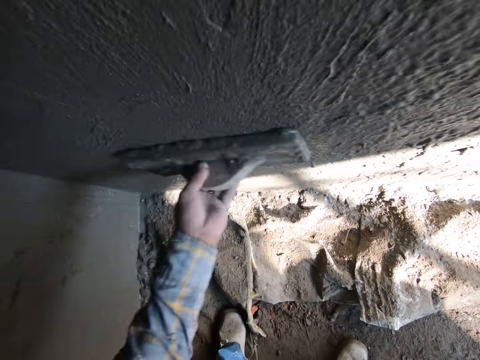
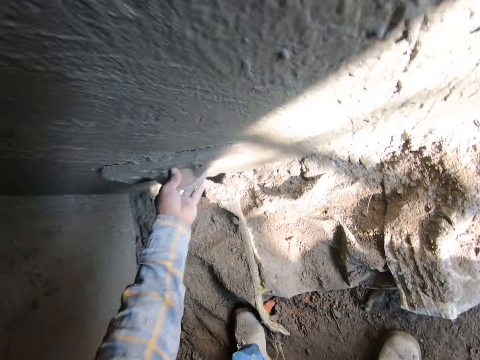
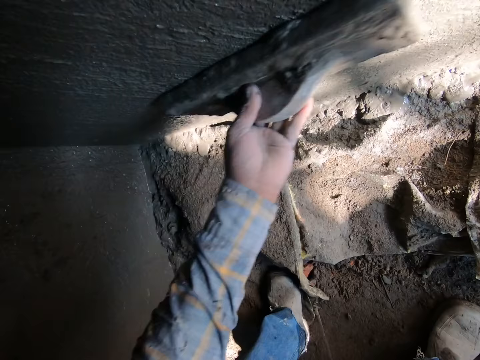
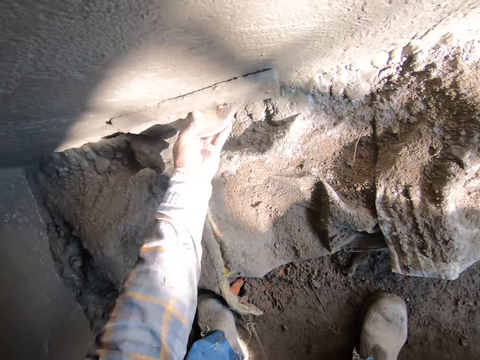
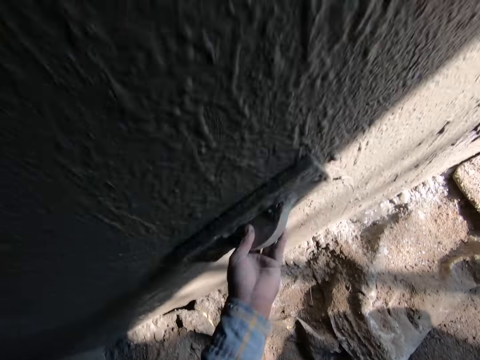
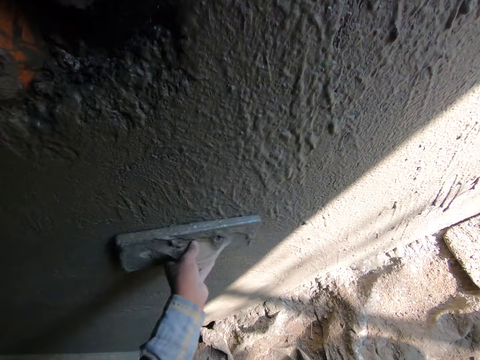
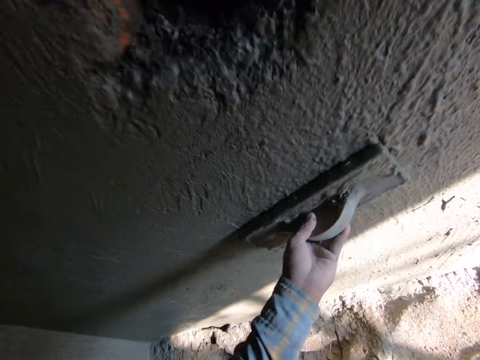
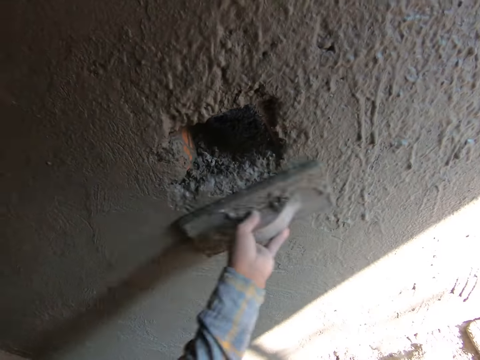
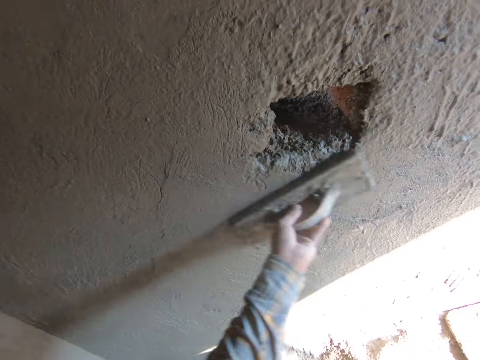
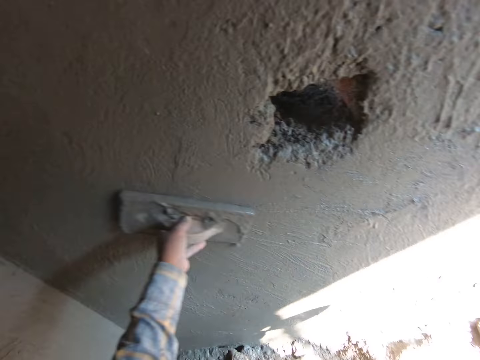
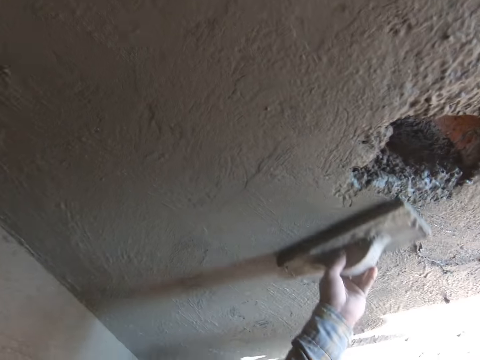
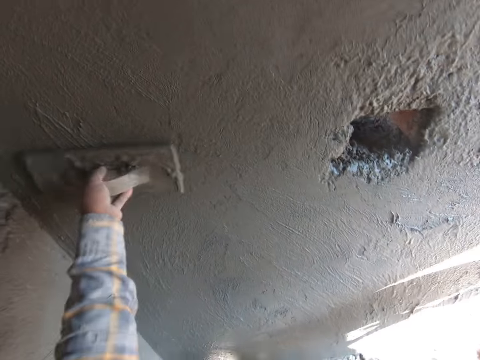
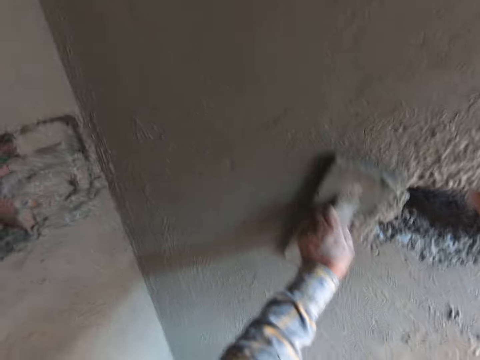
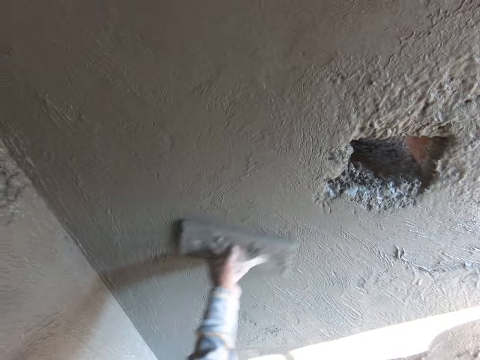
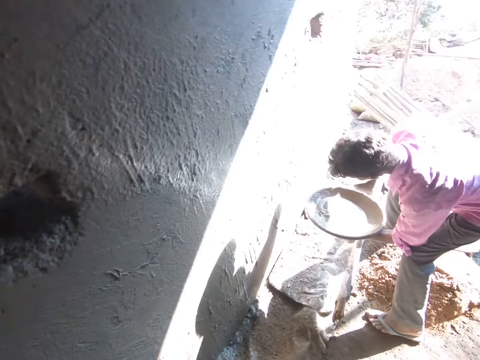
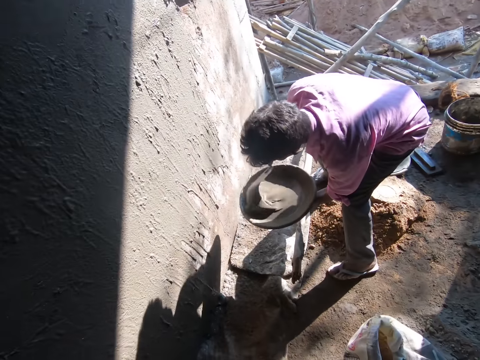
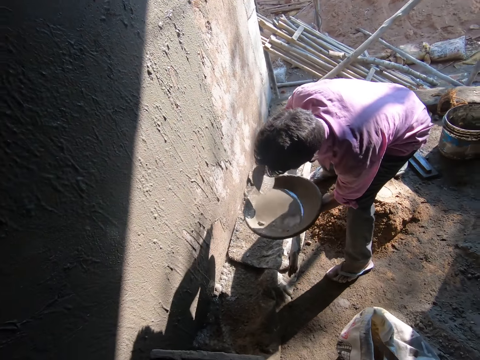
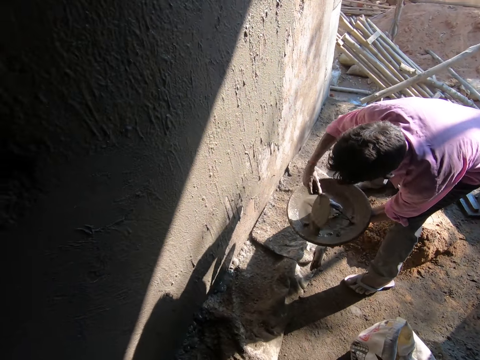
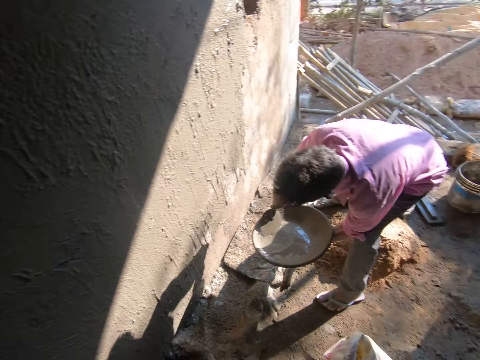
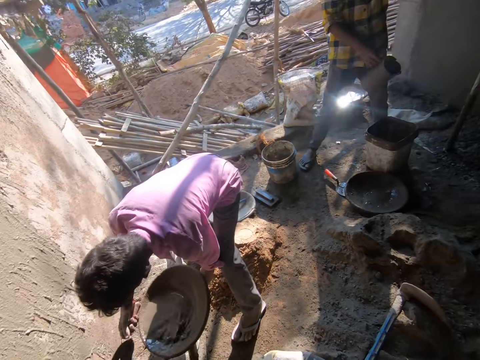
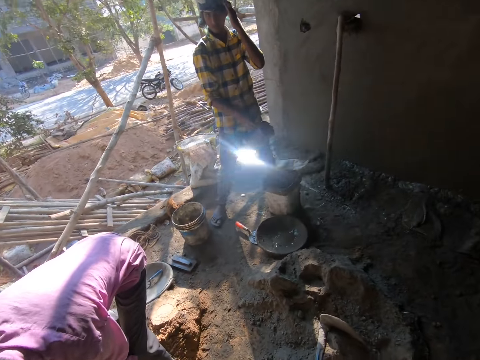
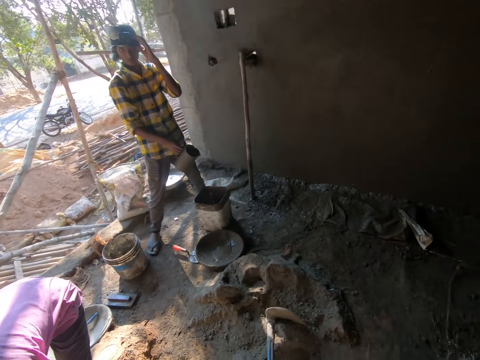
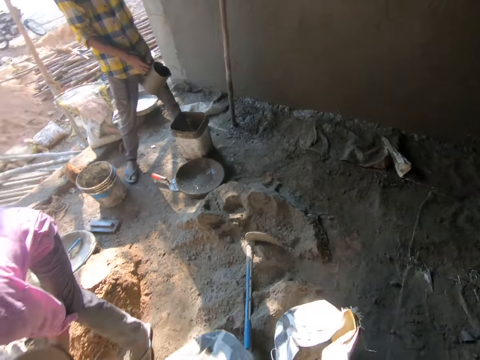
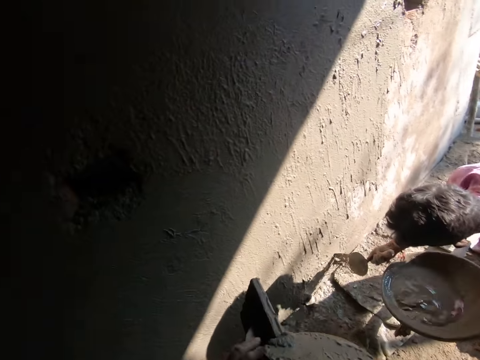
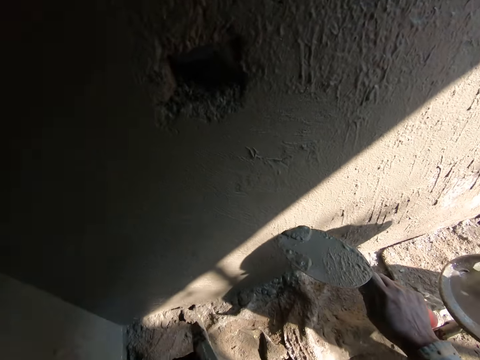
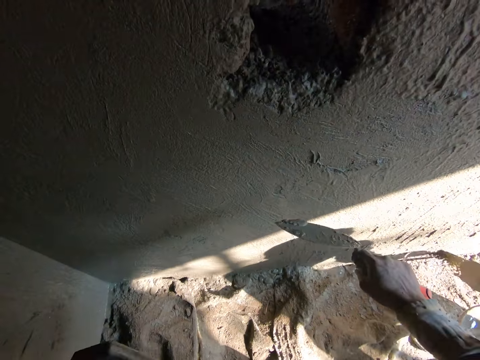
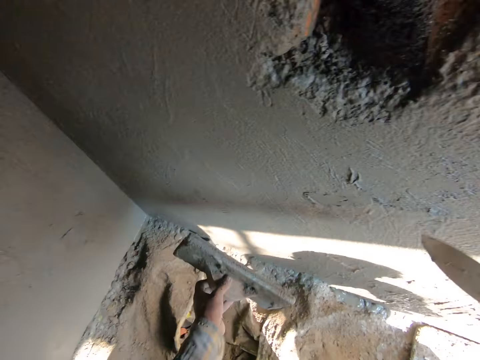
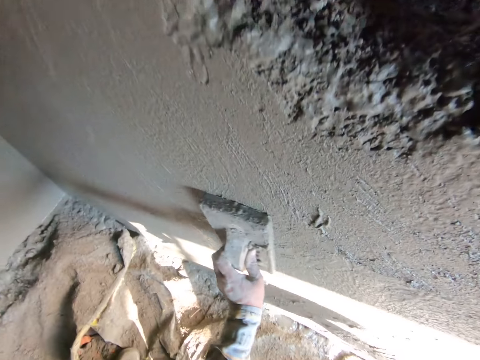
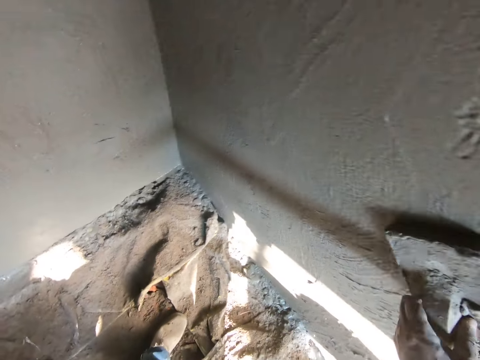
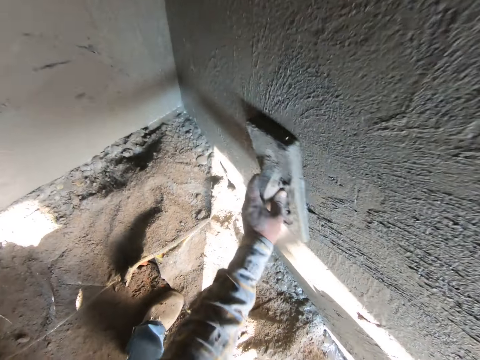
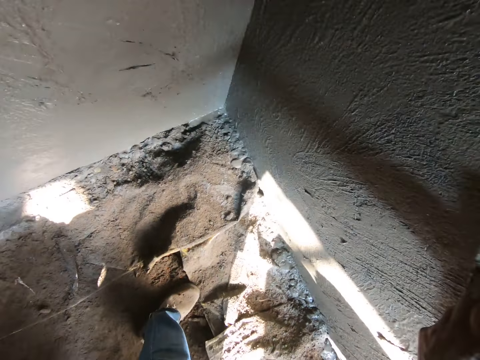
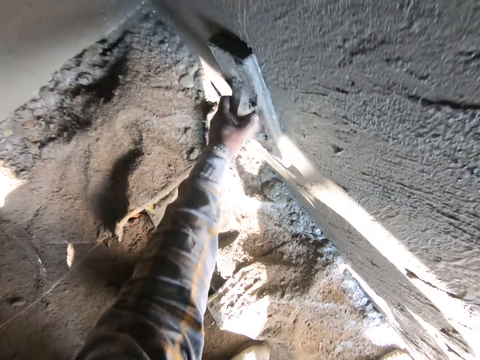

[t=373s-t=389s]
A man pours water or cement on the wall with a hand trowel in his right hand. Another man mixes the cement. The camera wearer scoops the cement from the plastering trowel in his left hand with the hand trowel in his right hand. He plasters the wall with the cement on the hand trowel in his right hand. He smoothens the cement on the wall with the plastering trowel in his left hand.

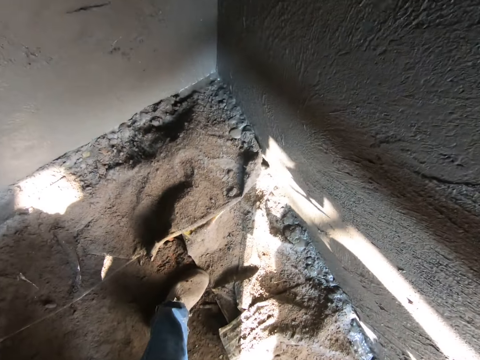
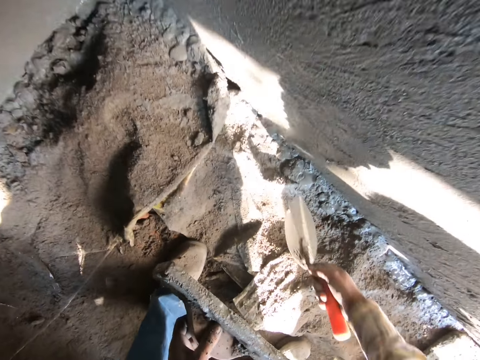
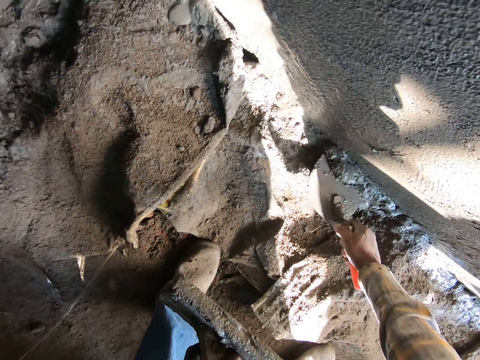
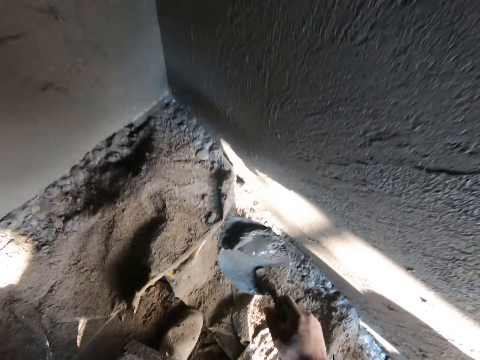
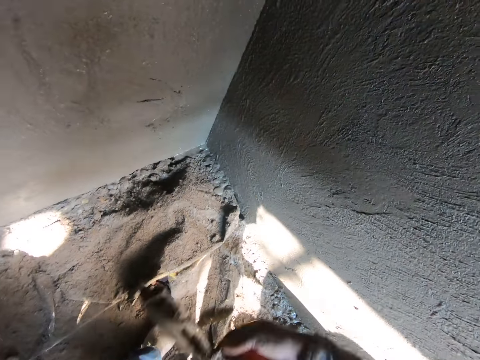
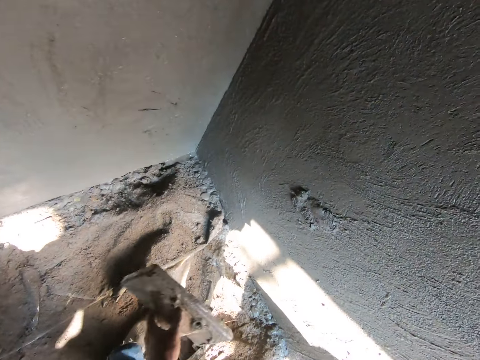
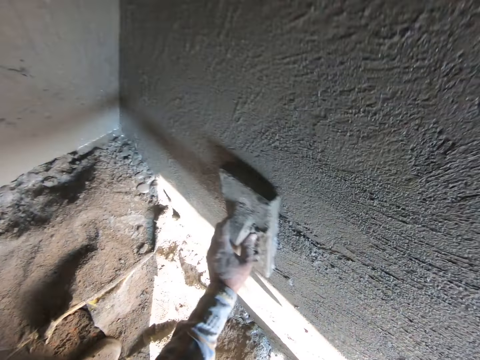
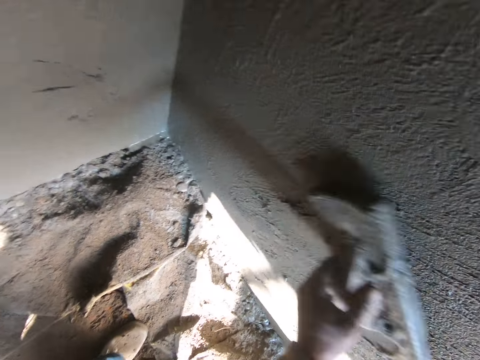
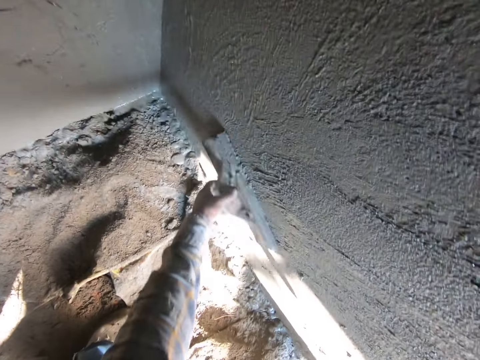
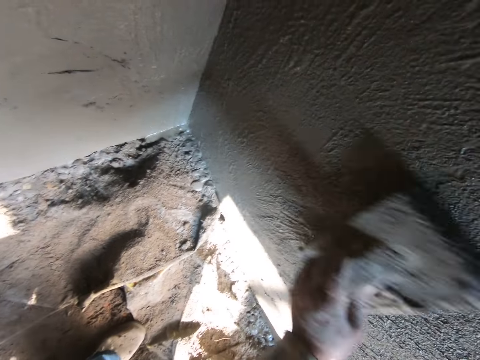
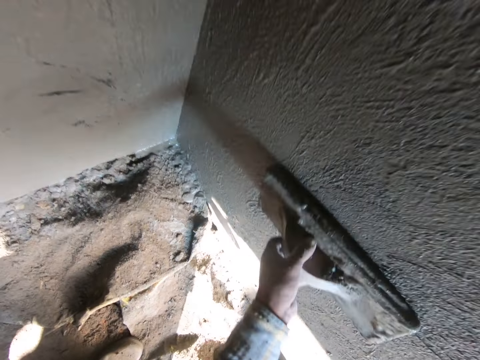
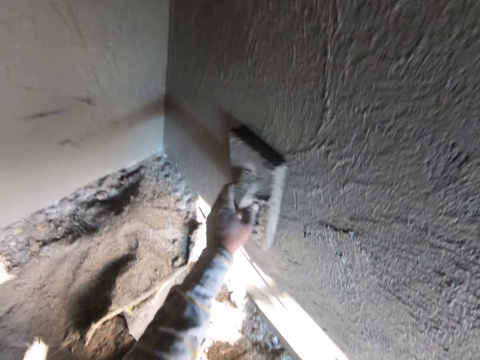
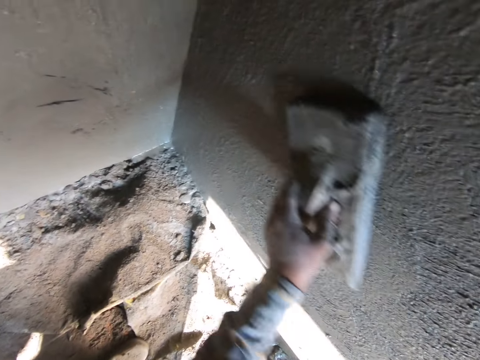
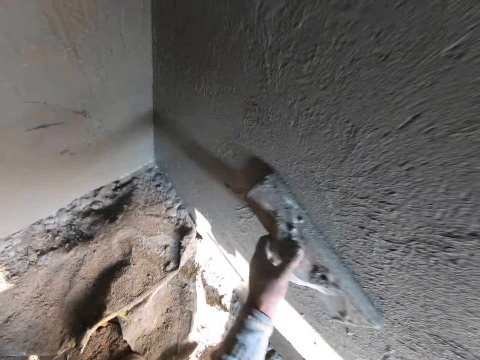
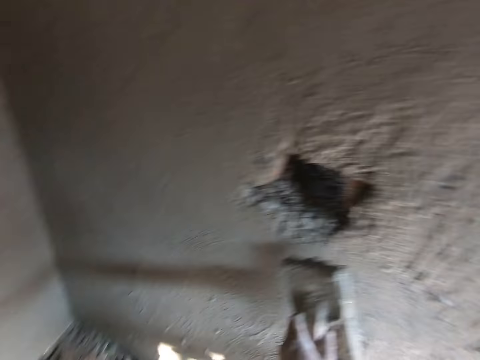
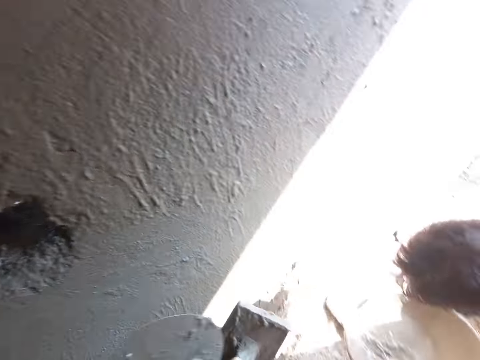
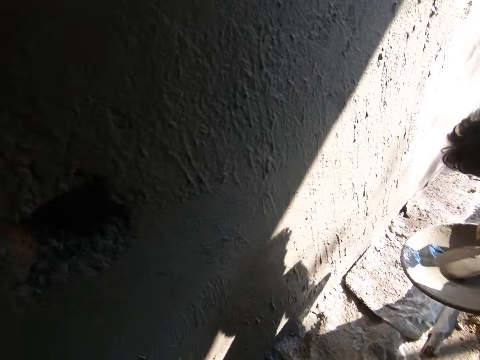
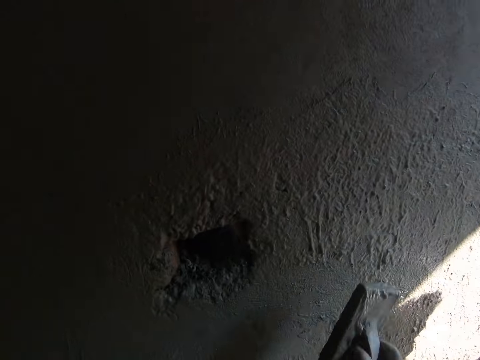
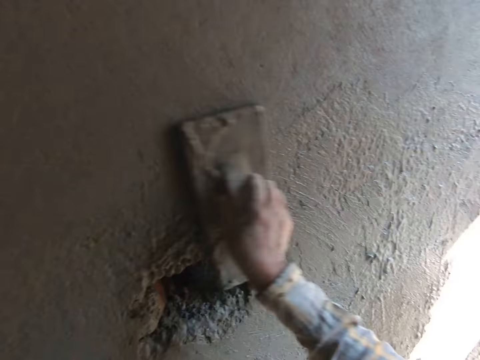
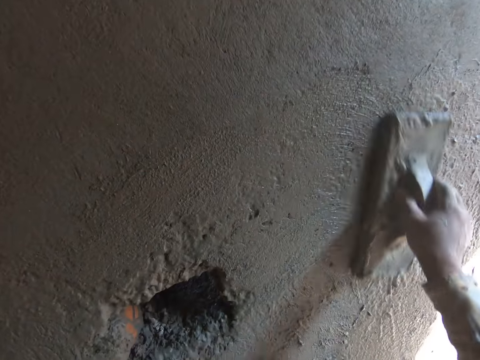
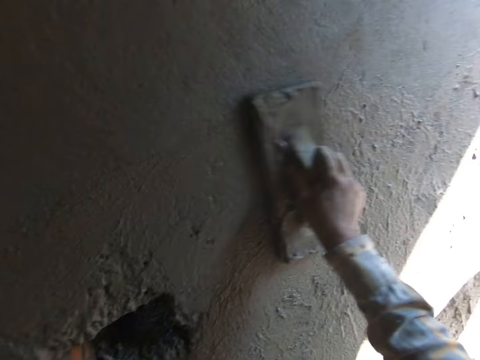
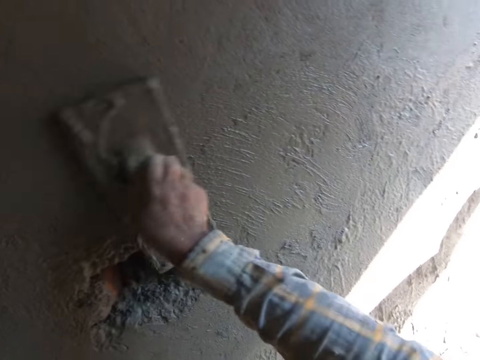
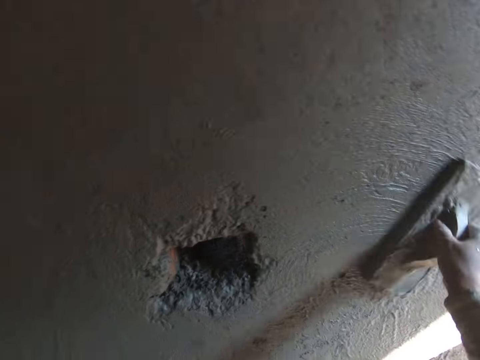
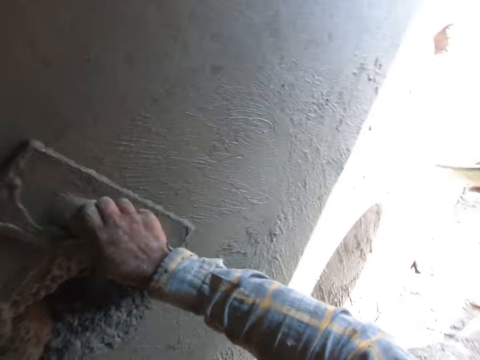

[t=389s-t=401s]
The camera wearer picks up cement from the ground with the hand trowel in his right hand. He plasters the wall with the cement on the hand trowel in his right hand. He smoothens the cement on the wall with a plastering trowel in his left hand. A man pours the cement on the wall. The camera wearer smoothens the cement on the wall with the plastering trowel in his right hand. He plasters the wall.
